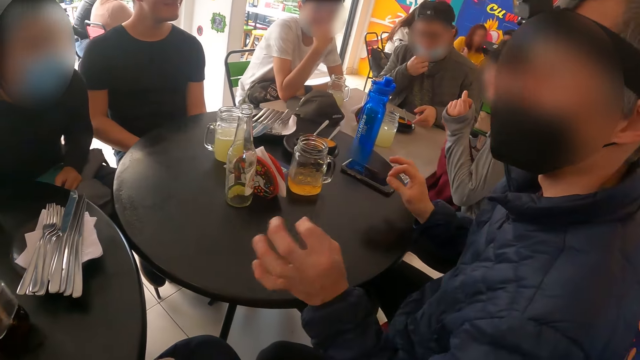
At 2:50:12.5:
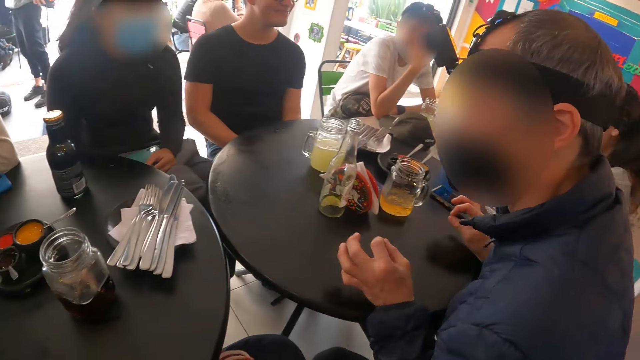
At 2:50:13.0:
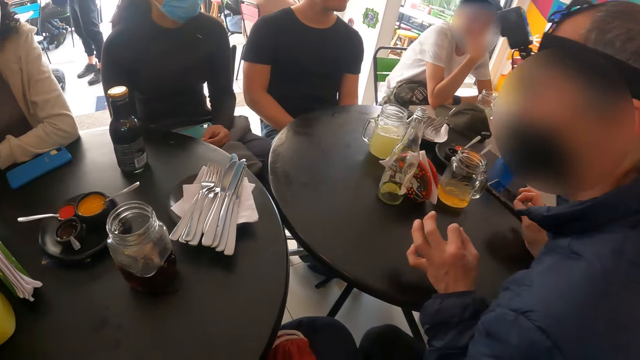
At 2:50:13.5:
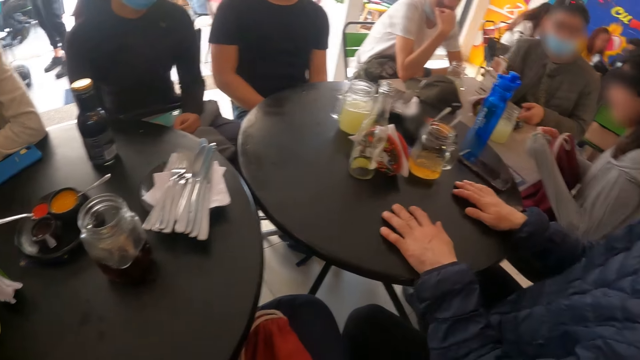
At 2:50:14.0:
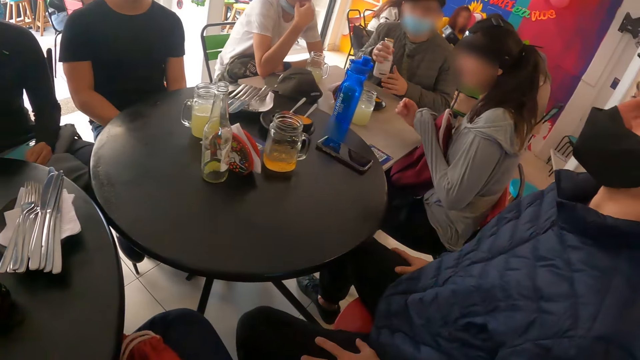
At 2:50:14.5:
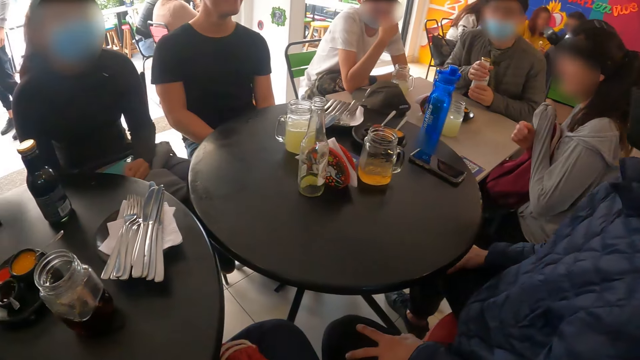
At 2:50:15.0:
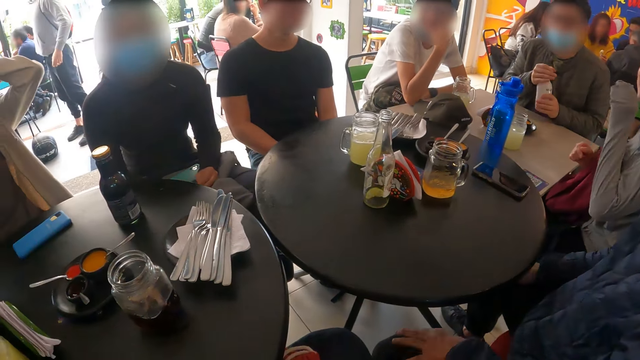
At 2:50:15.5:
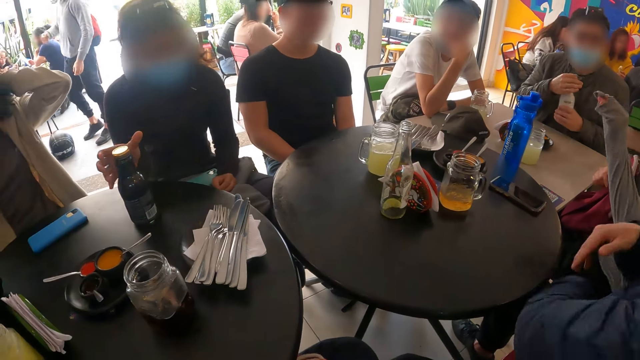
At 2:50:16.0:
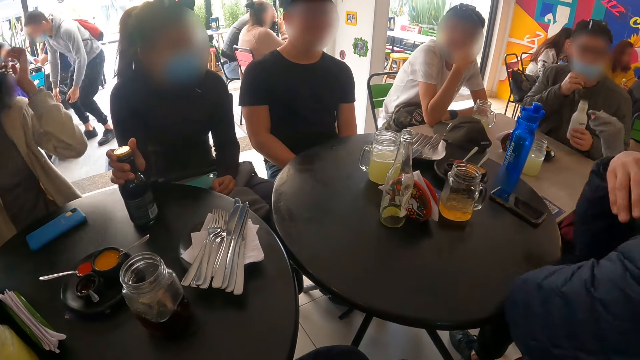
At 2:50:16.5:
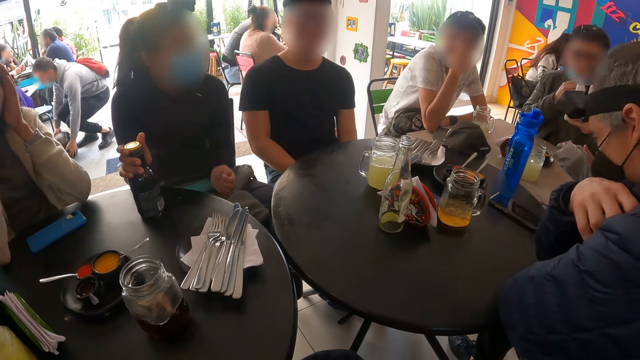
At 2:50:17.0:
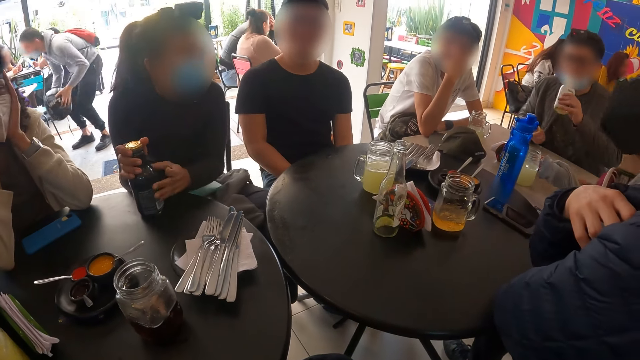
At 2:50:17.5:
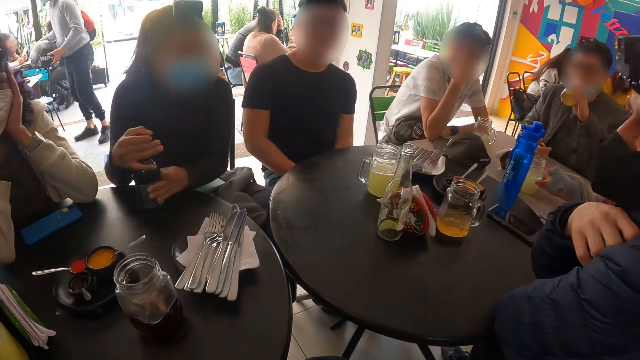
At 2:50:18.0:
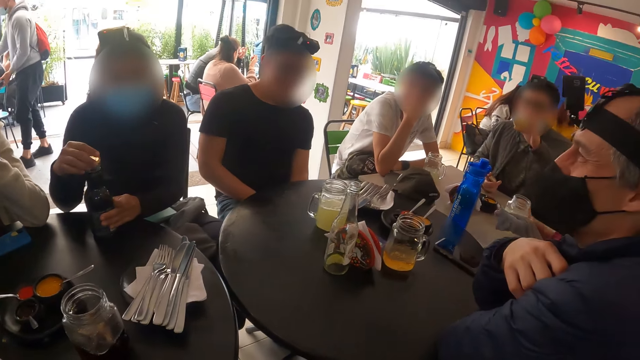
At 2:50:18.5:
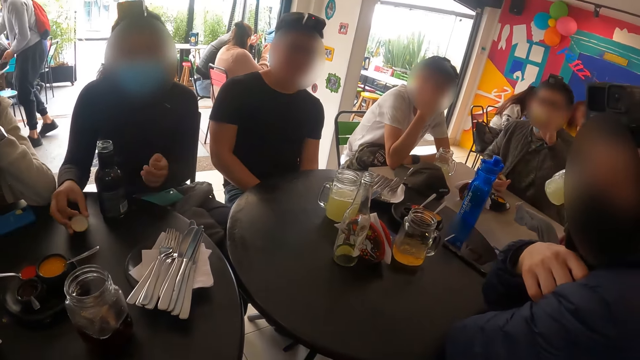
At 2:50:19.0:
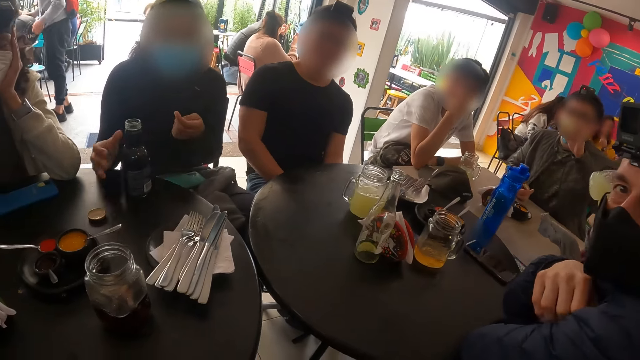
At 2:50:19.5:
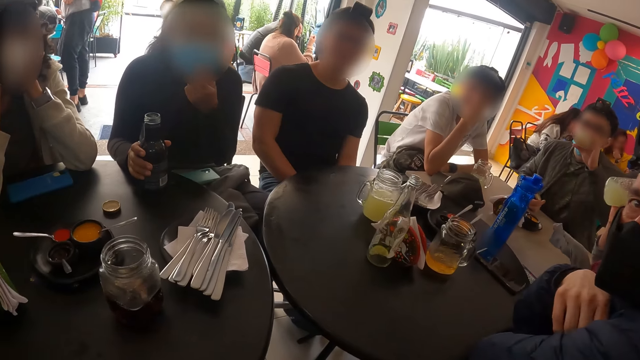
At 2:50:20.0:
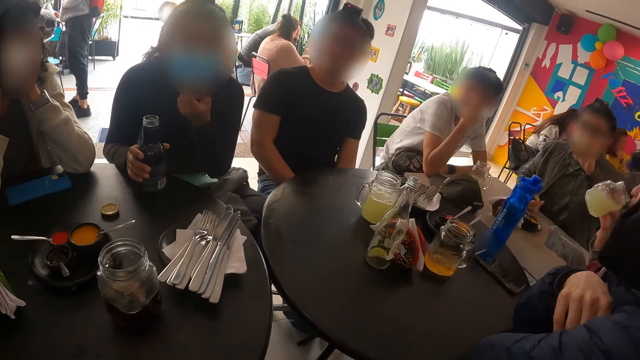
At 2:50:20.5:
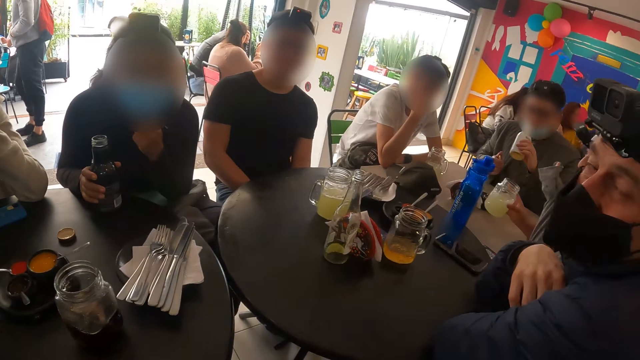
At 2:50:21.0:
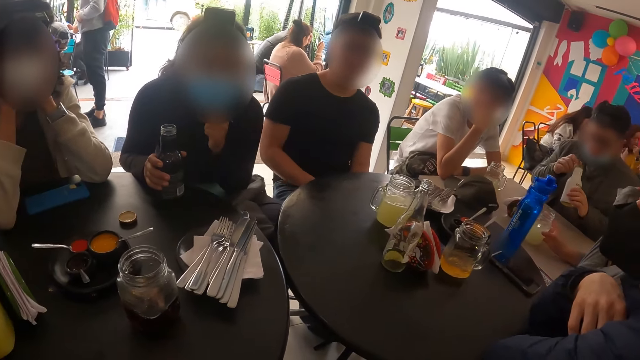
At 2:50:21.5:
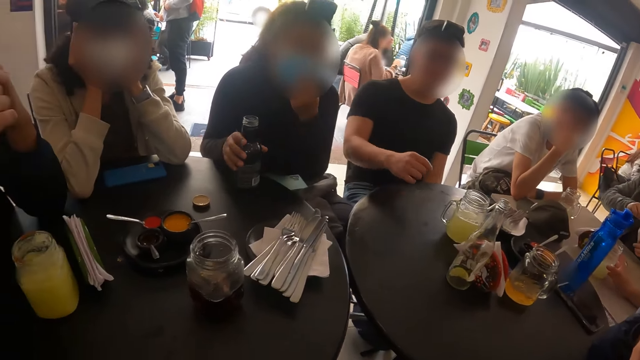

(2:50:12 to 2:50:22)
The man places both hands on the table. The woman holds the bottle with both hands. The woman opens the bottle on the table with her right hand. The woman drops the bottle lid on the table with her right hand. The woman picks up the bottle from the table with her right hand.

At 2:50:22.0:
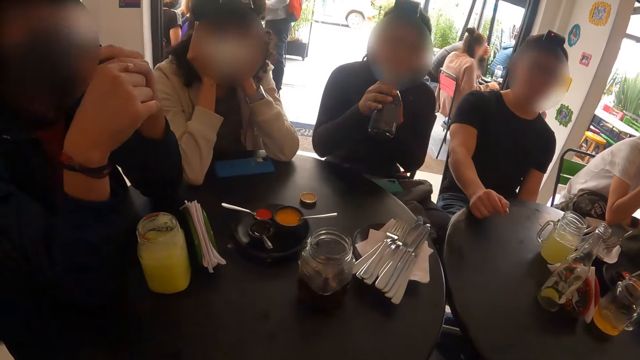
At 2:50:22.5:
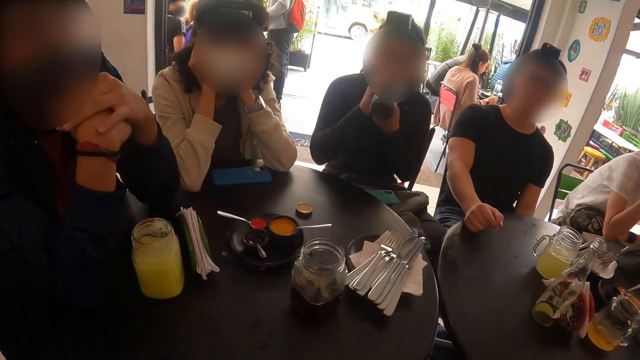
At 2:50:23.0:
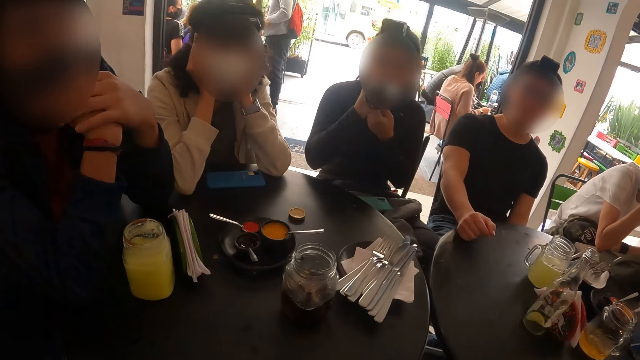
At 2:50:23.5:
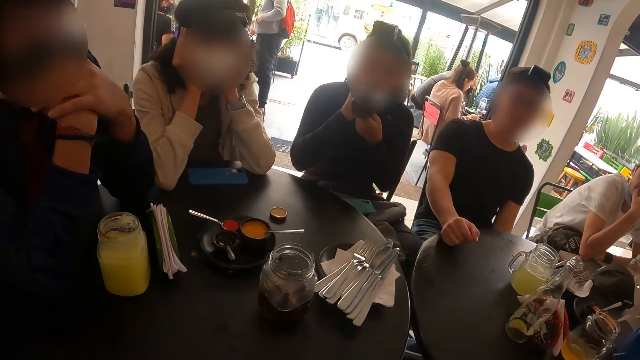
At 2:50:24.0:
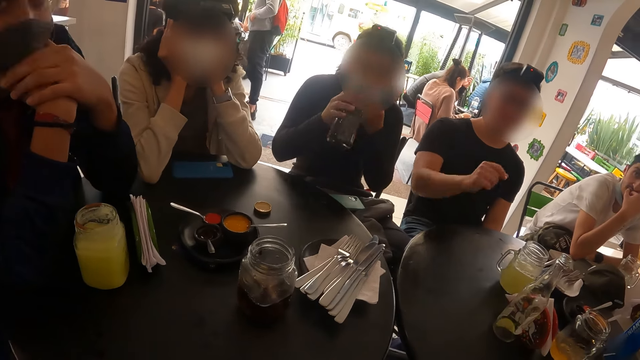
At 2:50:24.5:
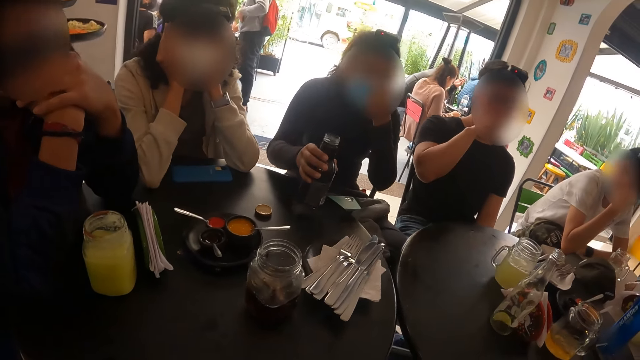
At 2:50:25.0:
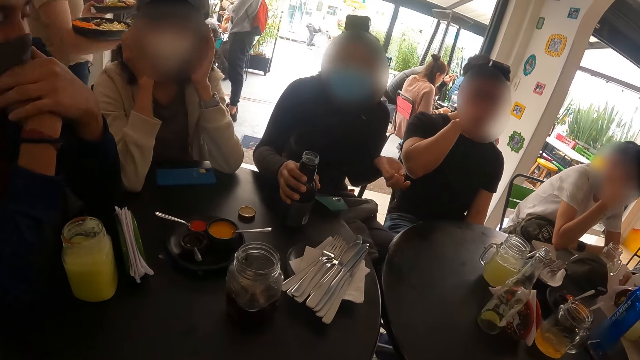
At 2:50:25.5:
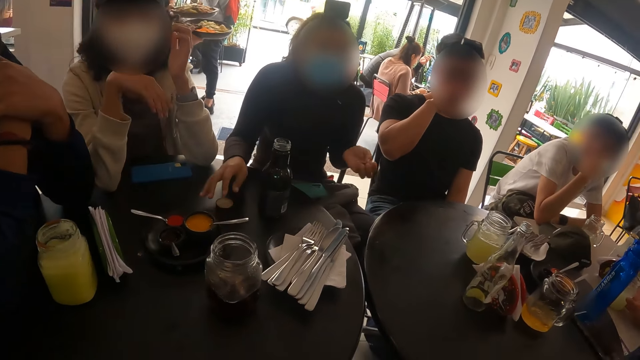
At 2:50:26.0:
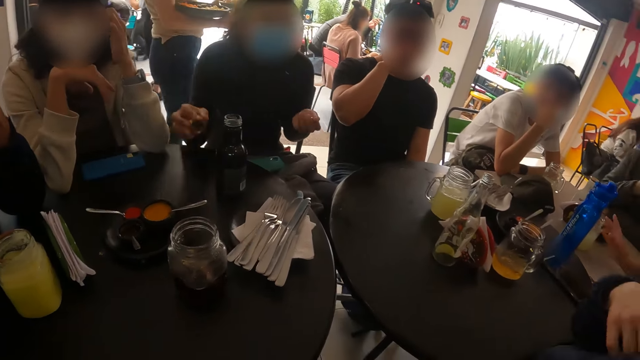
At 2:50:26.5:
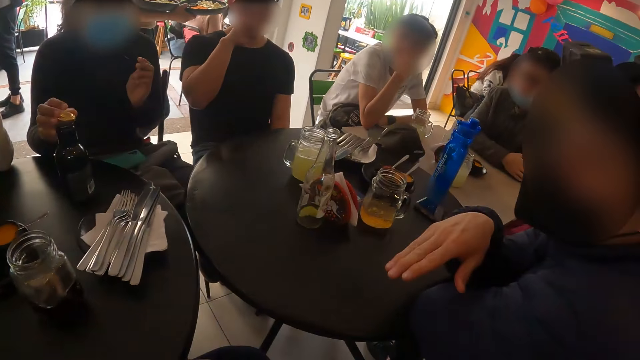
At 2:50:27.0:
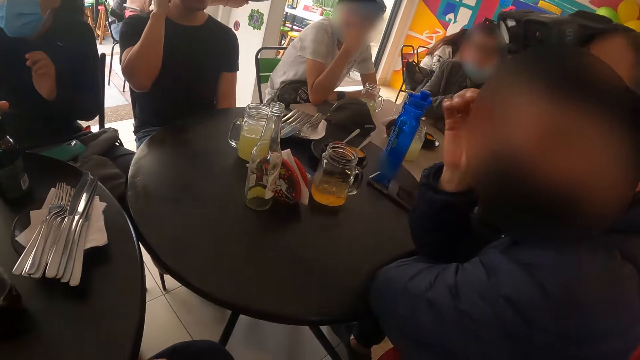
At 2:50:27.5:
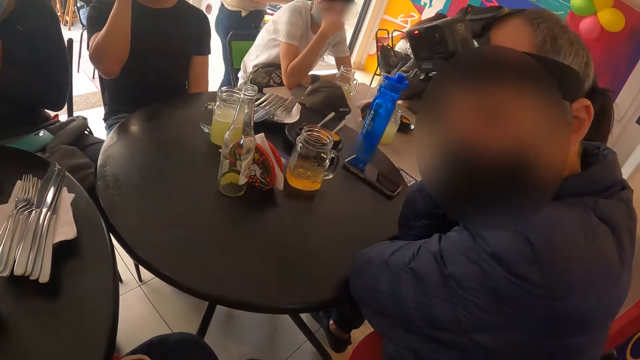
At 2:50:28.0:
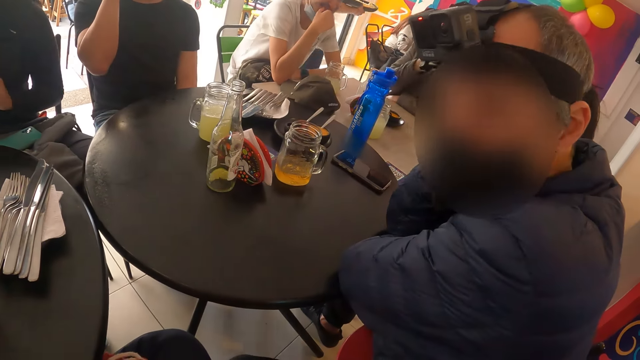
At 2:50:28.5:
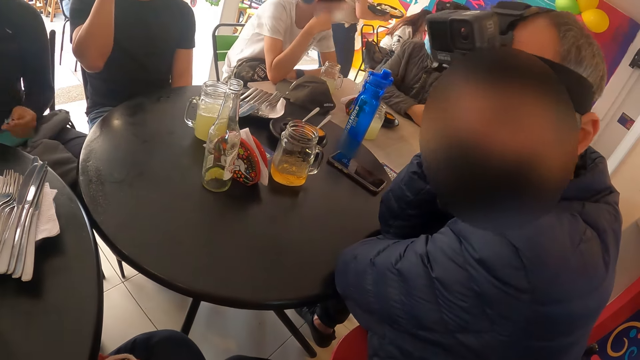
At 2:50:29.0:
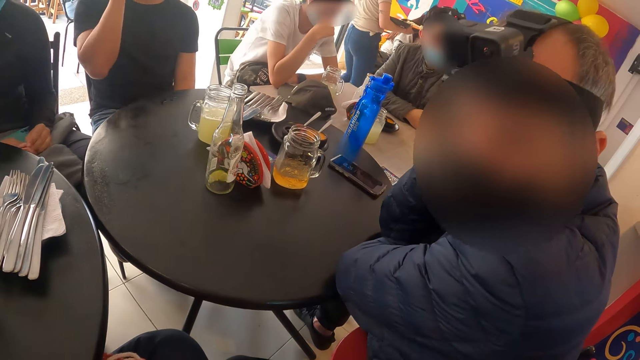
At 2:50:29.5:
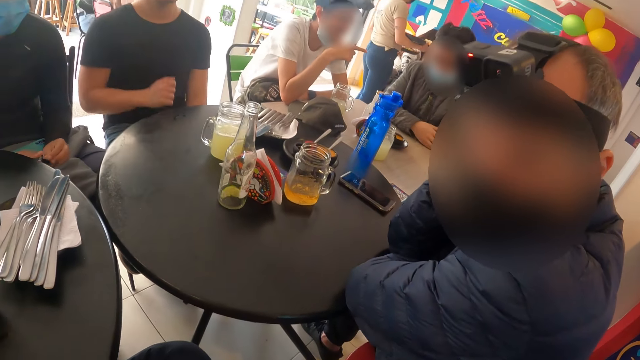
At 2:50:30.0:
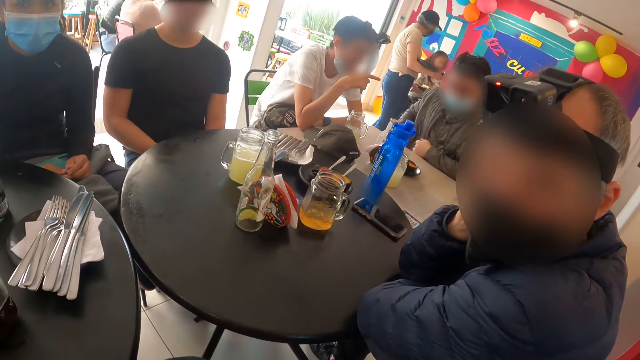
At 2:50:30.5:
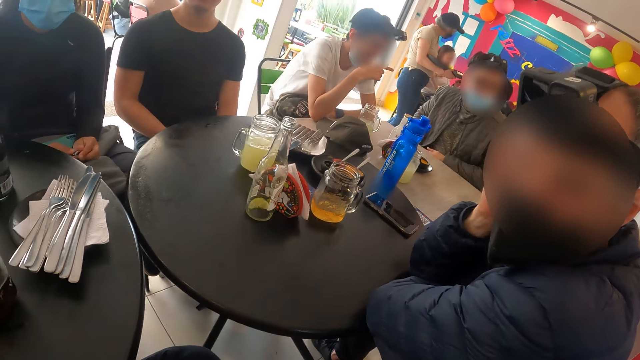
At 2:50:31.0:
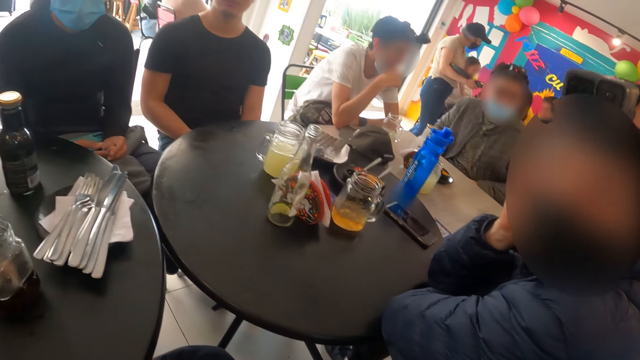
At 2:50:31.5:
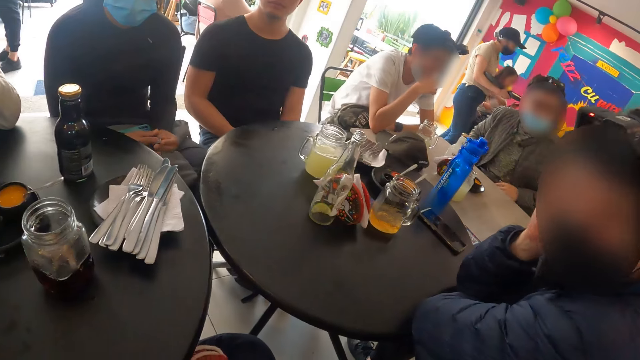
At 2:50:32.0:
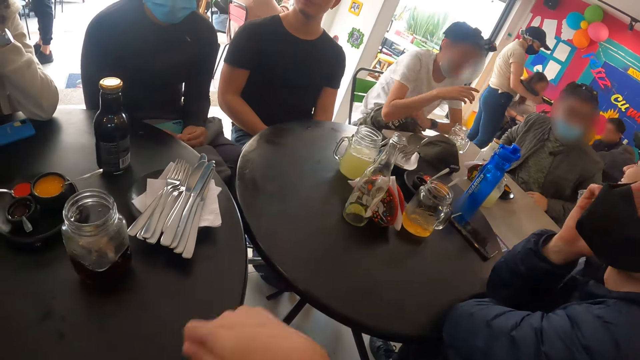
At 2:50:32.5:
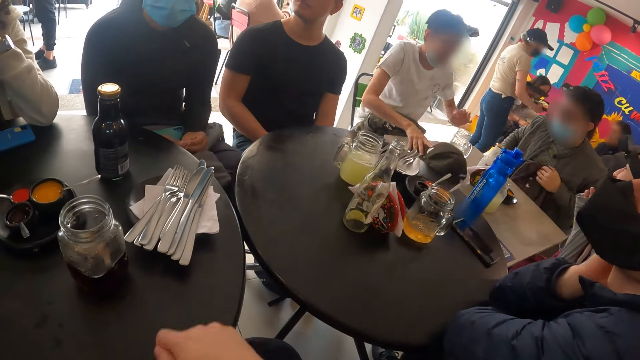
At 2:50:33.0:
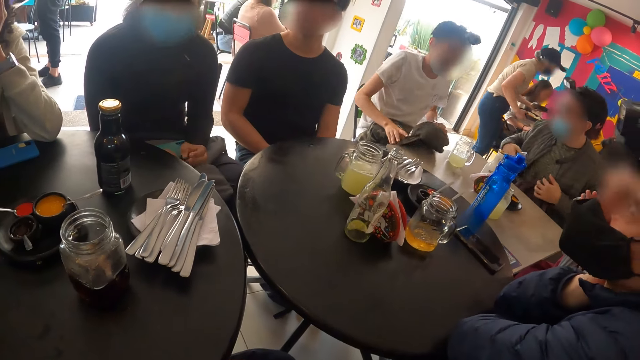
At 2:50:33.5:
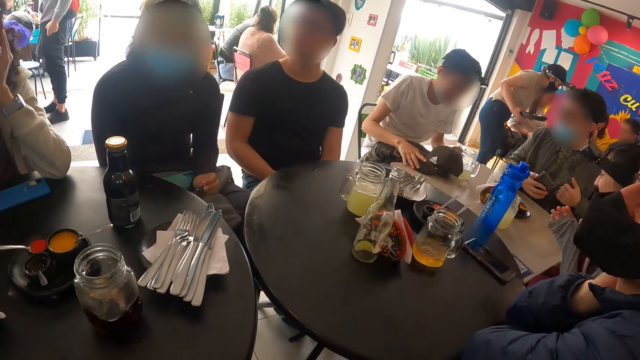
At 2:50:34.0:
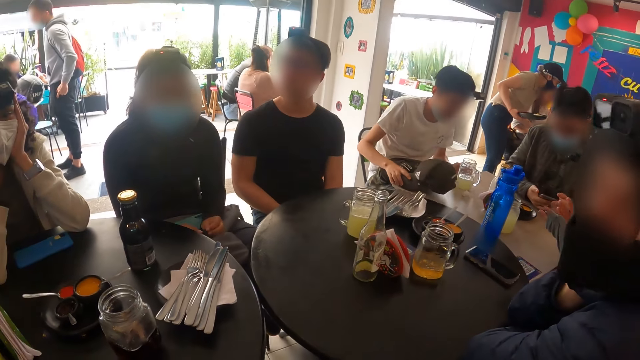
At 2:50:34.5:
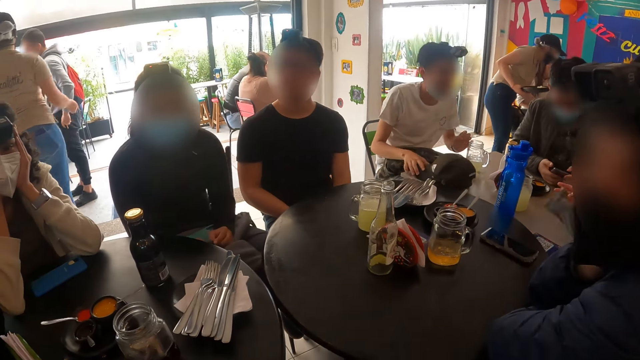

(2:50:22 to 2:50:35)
The woman drinks soda from the bottle with her right hand. The camera wearer drinks a beverage. The woman adjusts the facemask on her face with her left hand. The woman drops the bottle on the table with her right hand. The woman picks up the bottle lid from the table with her right hand. The woman covers the bottle on the table with the bottle lid in her right hand. The camera wearer looks at a person. They show hand gestures.
